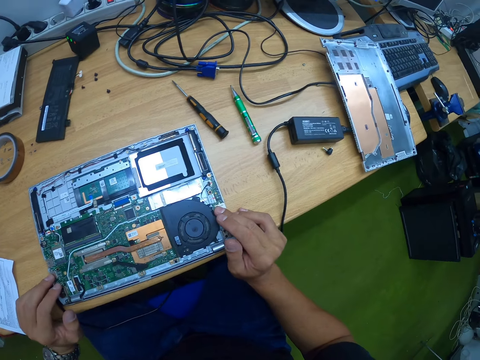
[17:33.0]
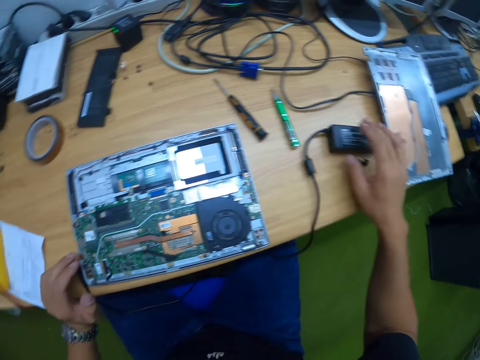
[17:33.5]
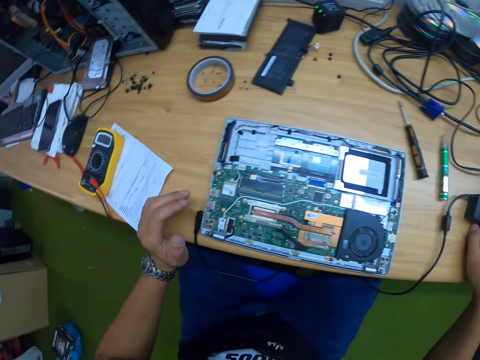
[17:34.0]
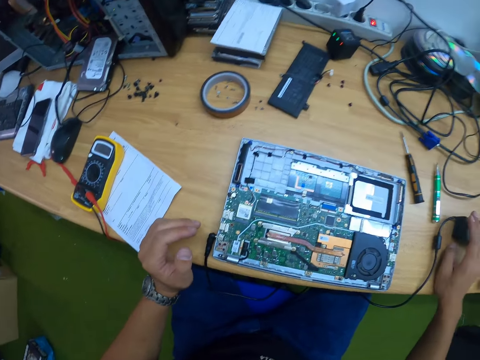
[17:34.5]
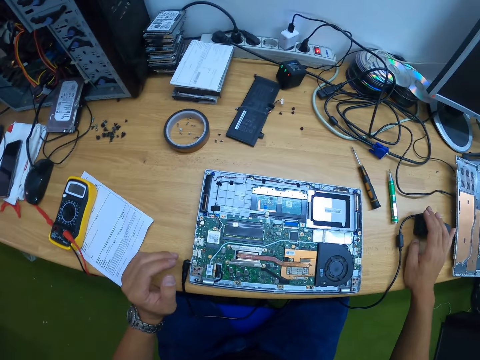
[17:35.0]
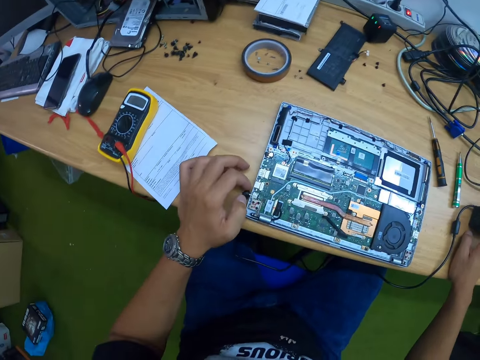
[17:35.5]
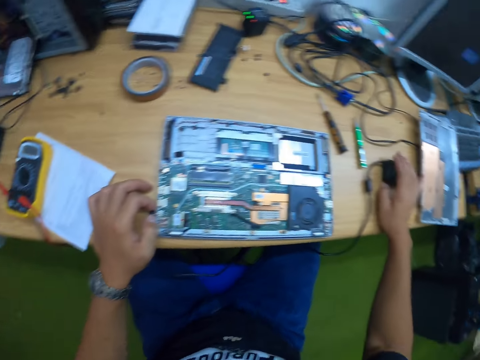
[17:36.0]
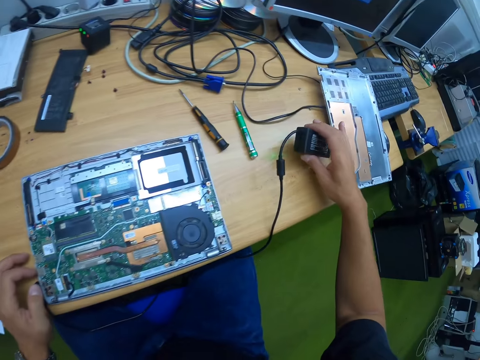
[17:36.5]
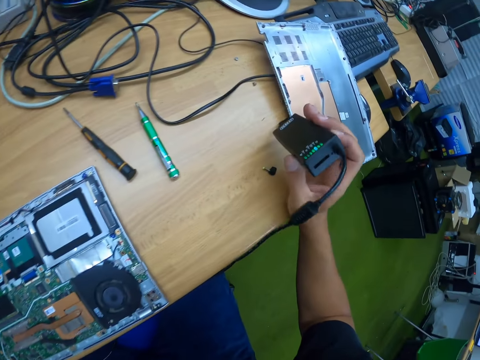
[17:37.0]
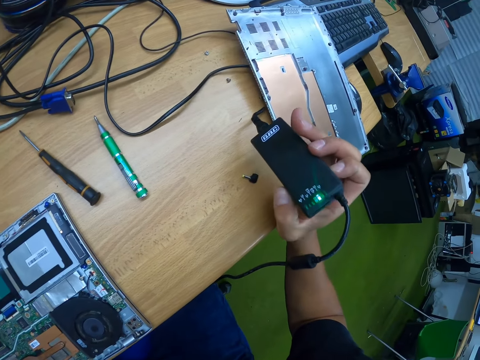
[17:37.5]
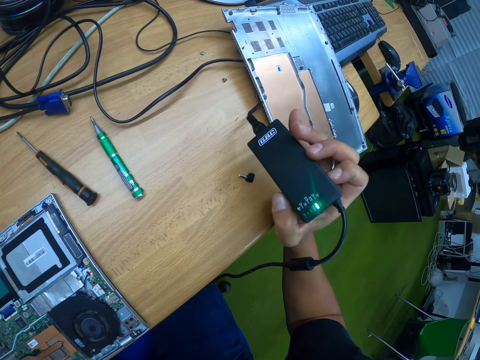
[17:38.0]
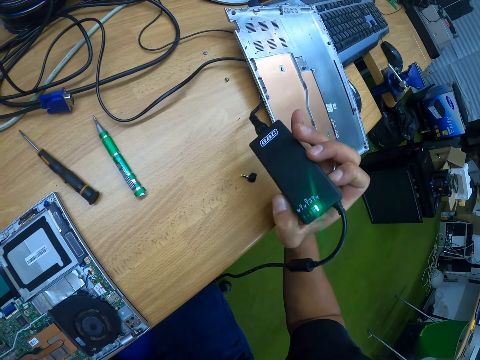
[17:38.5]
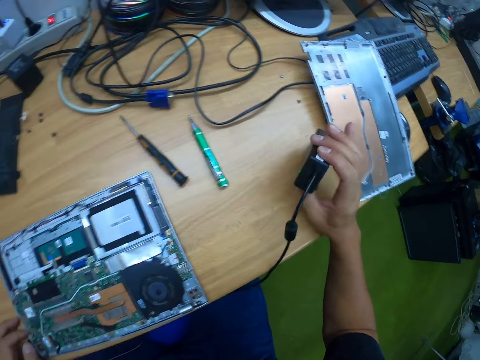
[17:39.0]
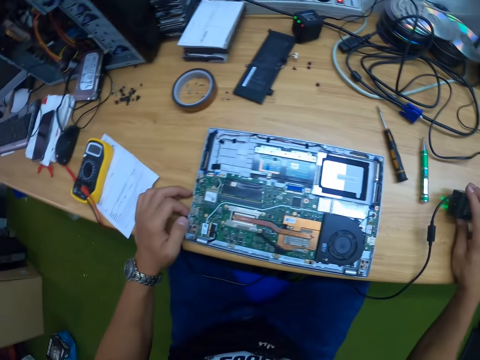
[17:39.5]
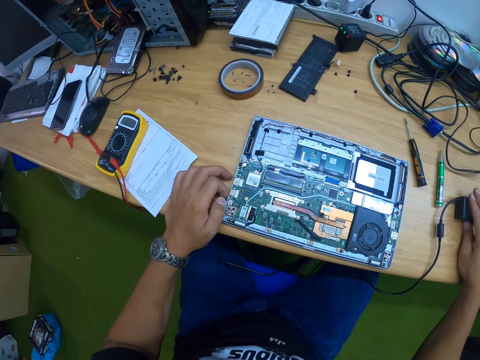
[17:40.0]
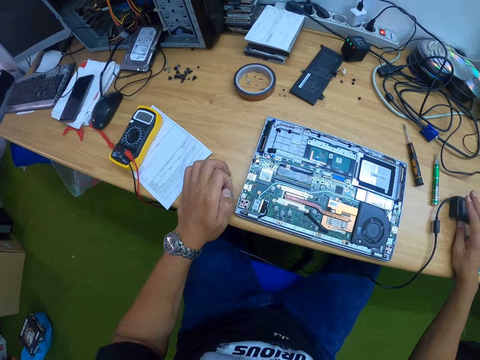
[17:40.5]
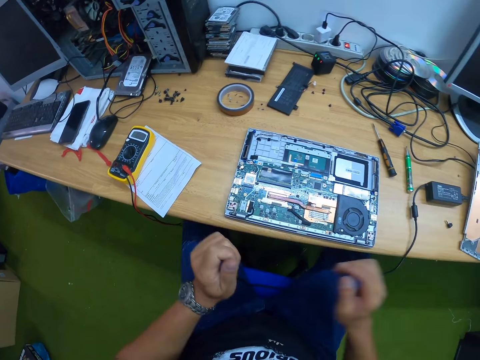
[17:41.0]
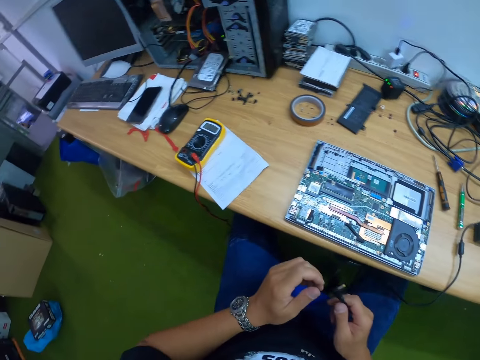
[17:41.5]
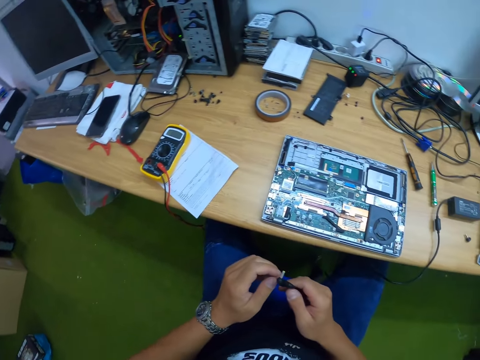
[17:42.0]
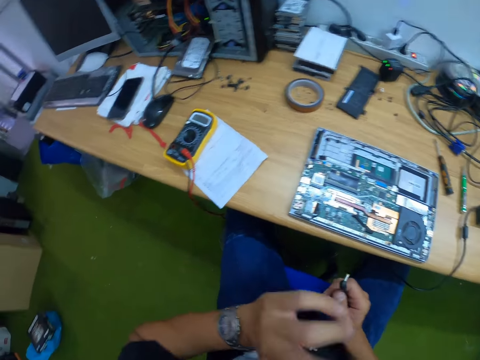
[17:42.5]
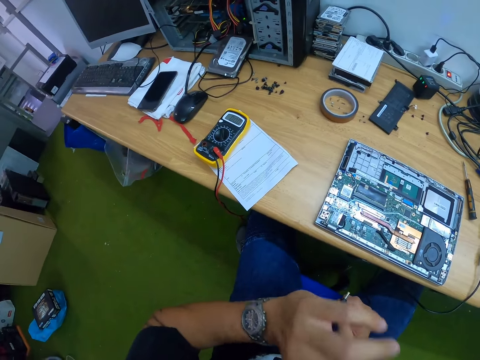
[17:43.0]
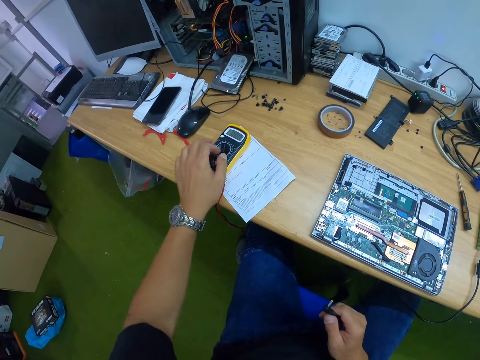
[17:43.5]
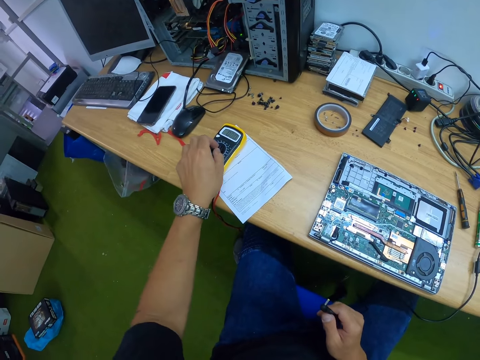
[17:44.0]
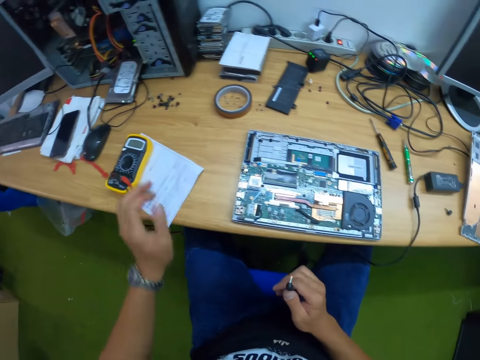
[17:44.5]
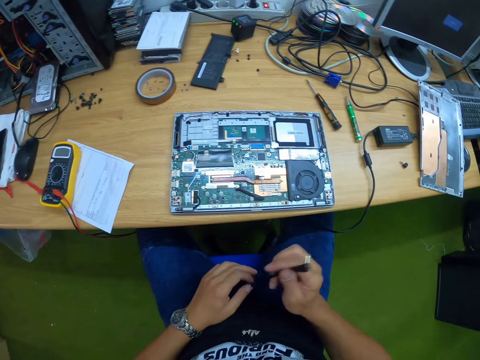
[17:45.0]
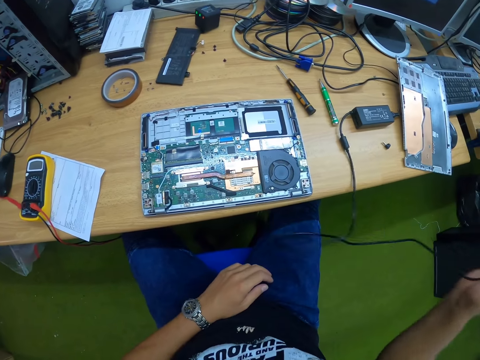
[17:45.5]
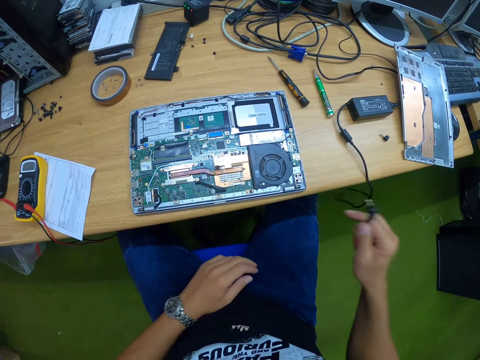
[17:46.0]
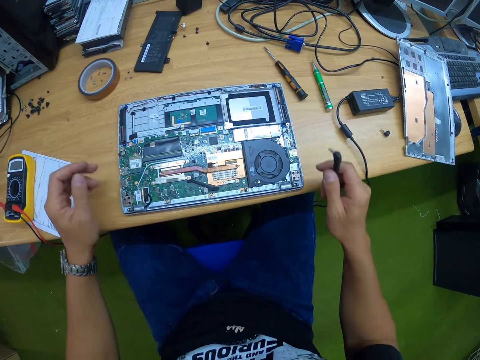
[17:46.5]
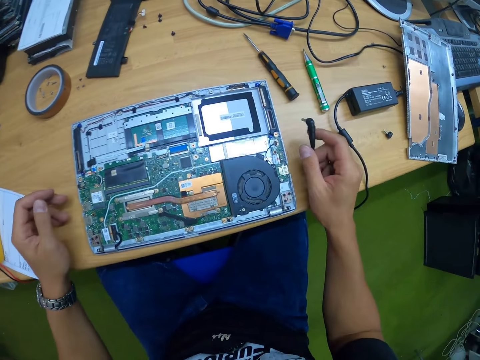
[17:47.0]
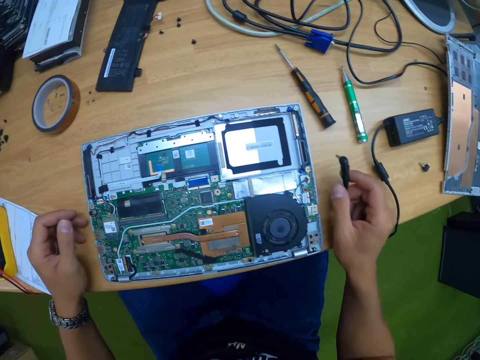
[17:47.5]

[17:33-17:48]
The camera wearer places his right hand over a laptop charger's power pack on the table. He looks at the charger. He picks up the laptop charger's power pack on the table with his right hand. He drops the power pack on the table with his right hand. He unplugs the laptop charger from the laptop with his left hand. He passes the laptop charger in his left hand to his right hand. He operates the multimeter on the table with his left hand. He touches the multimeter taster. He moves the charger.

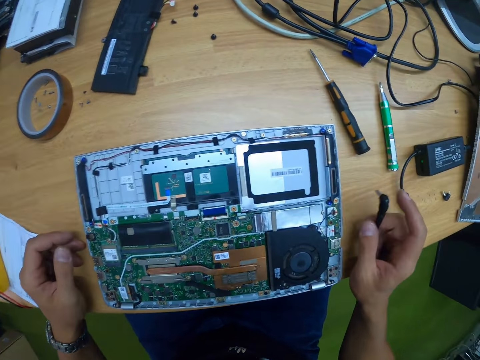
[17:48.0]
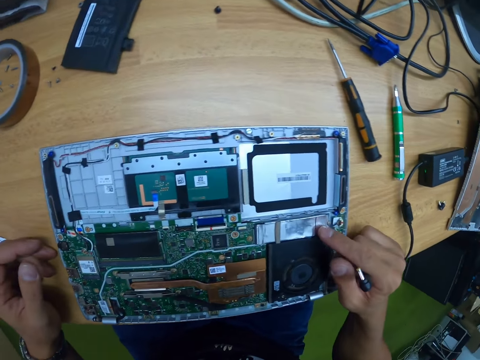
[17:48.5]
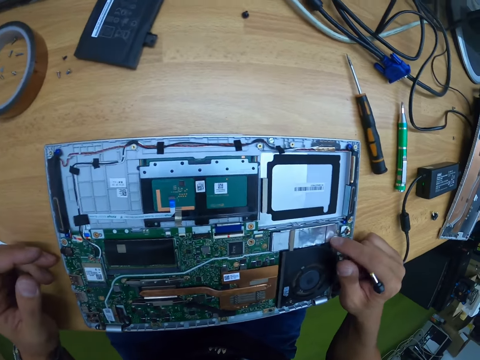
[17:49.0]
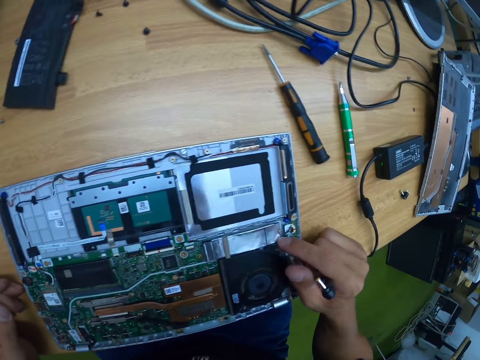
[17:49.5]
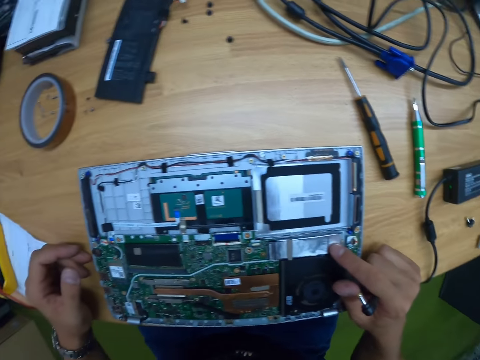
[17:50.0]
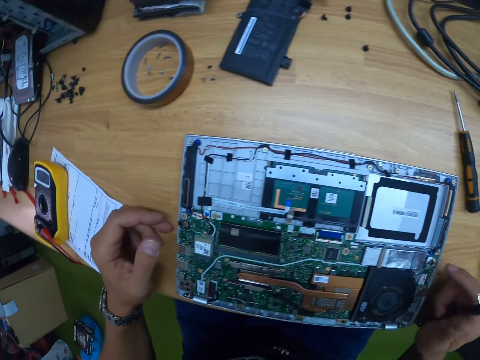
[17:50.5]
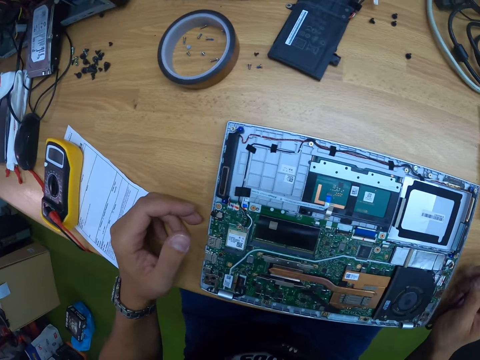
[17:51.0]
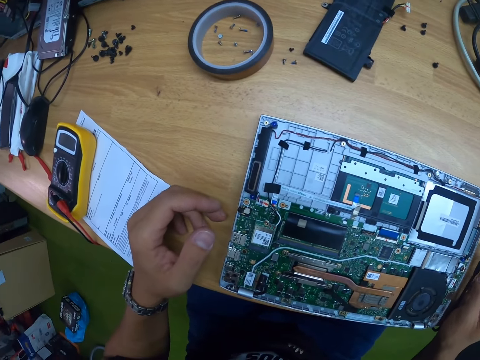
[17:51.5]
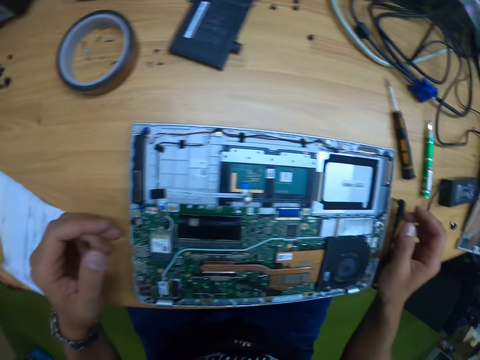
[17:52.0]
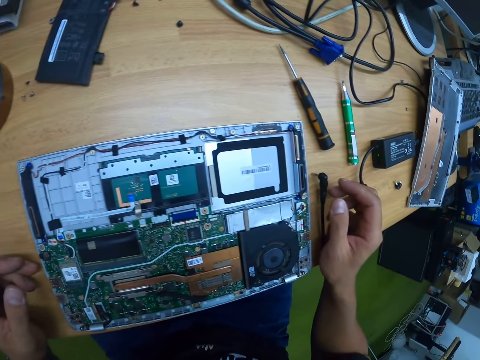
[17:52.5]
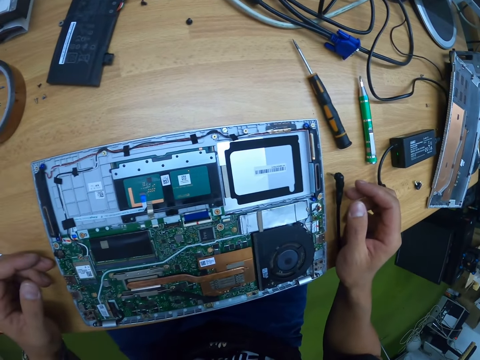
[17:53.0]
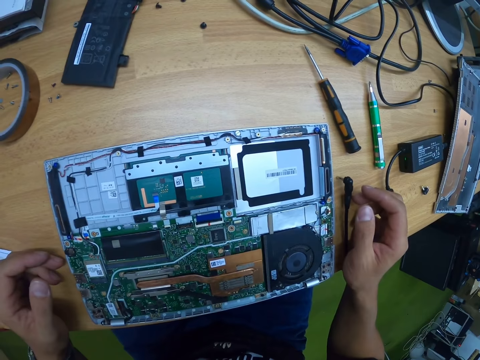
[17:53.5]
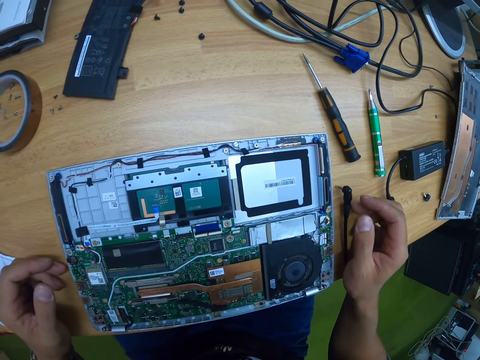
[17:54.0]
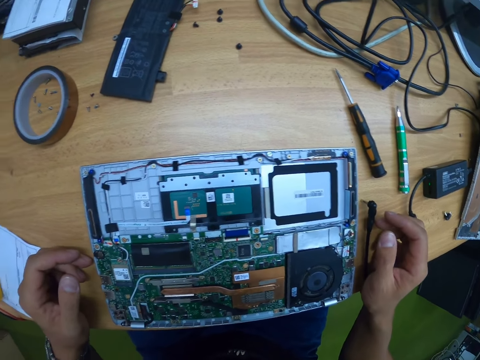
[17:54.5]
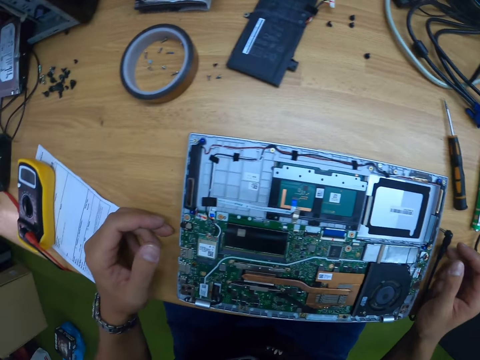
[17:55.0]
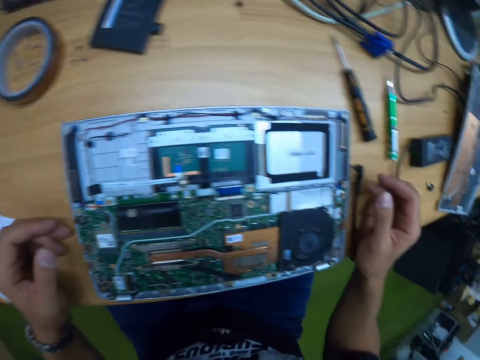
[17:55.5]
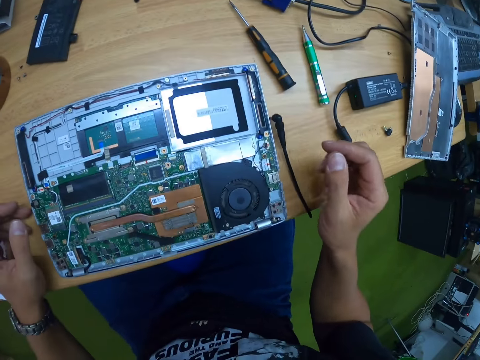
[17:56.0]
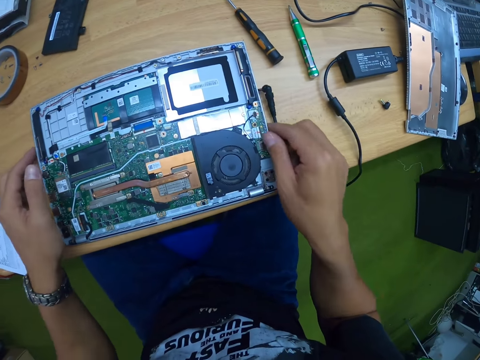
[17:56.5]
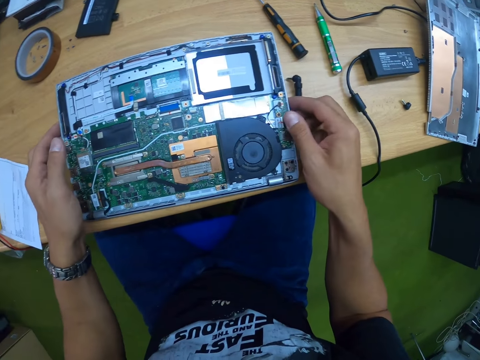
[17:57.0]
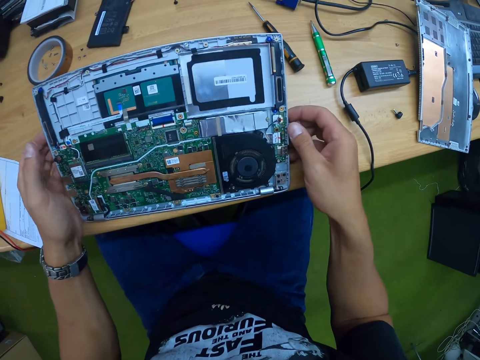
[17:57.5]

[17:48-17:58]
The camera wearer touches the laptop's flex with his right hand. He opens the laptop on the table with both hands.

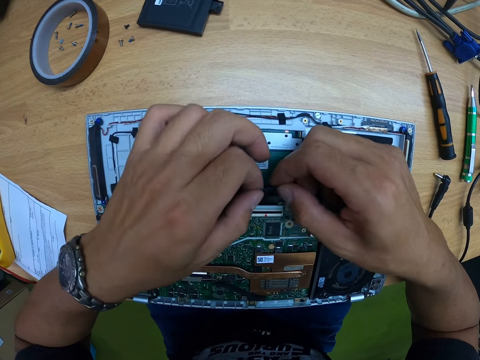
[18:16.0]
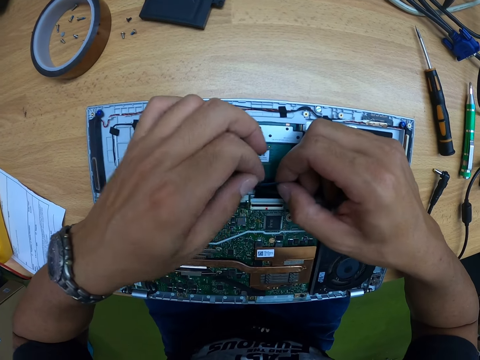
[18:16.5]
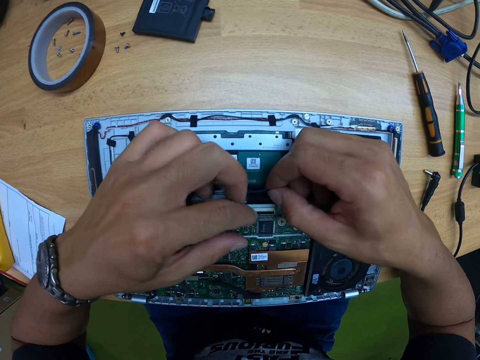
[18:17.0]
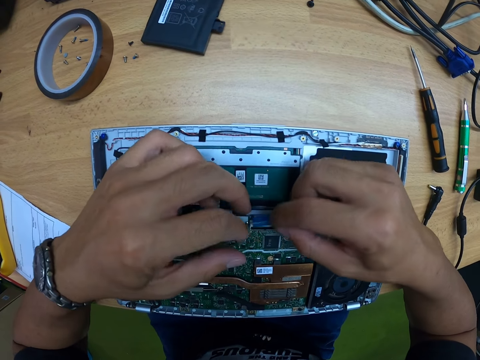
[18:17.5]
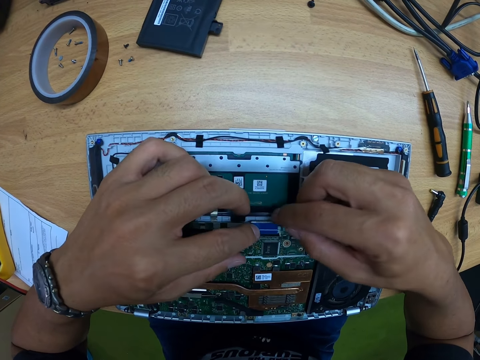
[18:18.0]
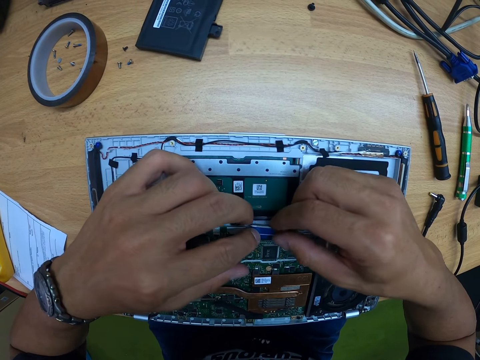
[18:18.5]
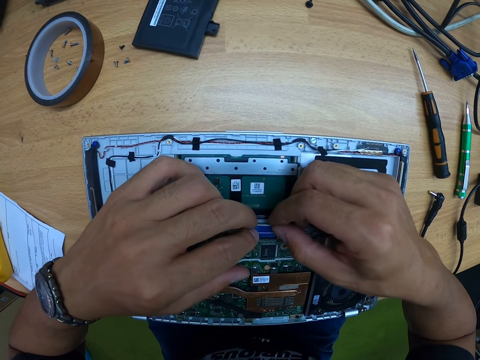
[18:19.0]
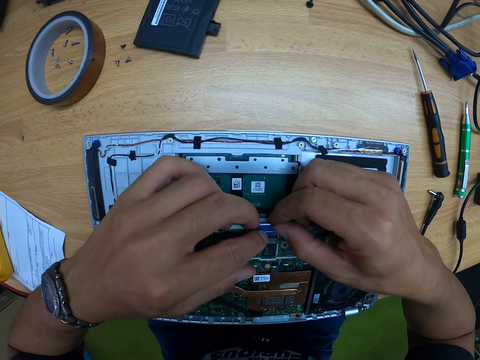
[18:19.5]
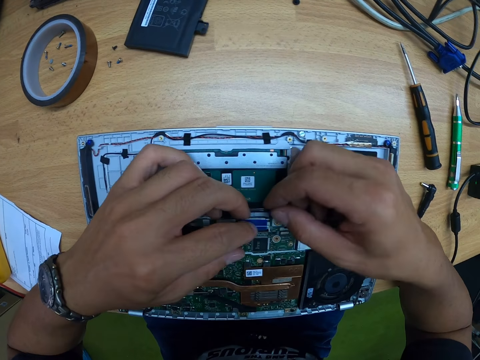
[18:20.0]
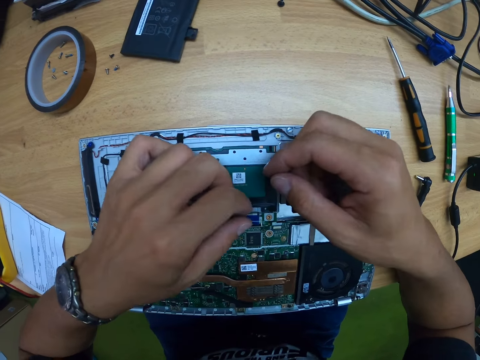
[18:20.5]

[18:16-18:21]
The camera wearer fixes the slot on the motherboard with both hands.
